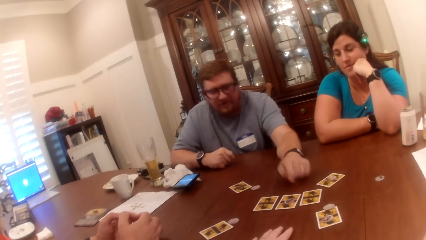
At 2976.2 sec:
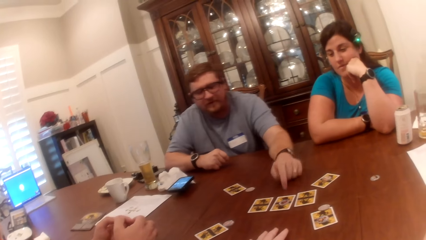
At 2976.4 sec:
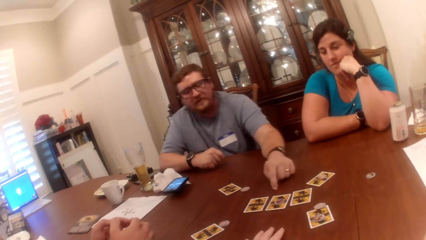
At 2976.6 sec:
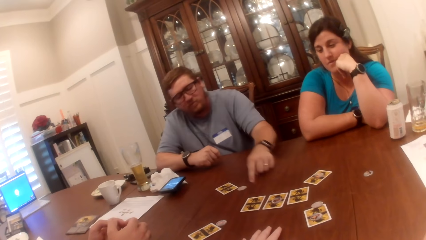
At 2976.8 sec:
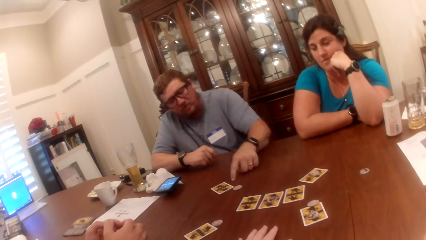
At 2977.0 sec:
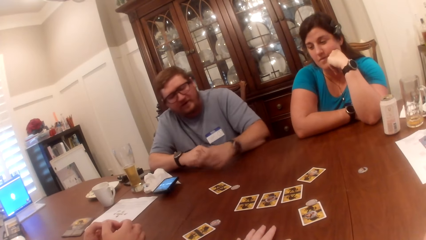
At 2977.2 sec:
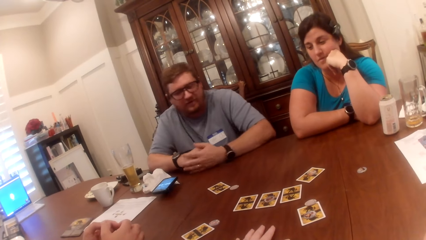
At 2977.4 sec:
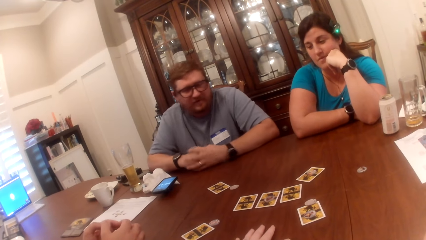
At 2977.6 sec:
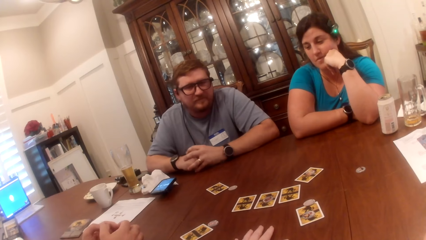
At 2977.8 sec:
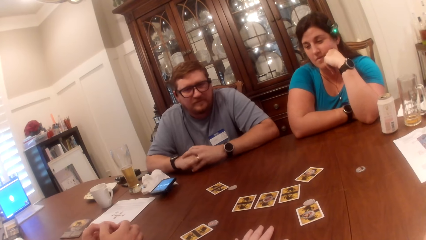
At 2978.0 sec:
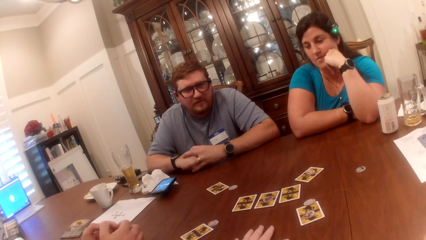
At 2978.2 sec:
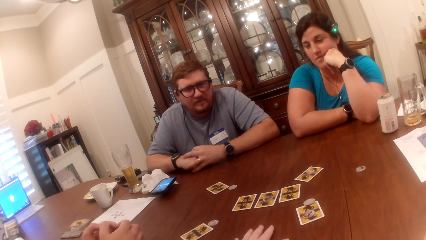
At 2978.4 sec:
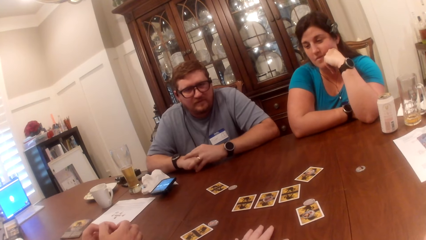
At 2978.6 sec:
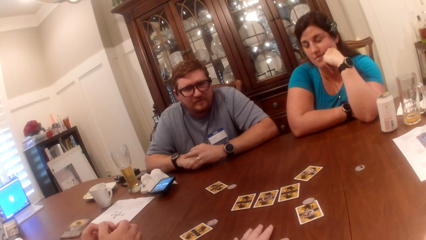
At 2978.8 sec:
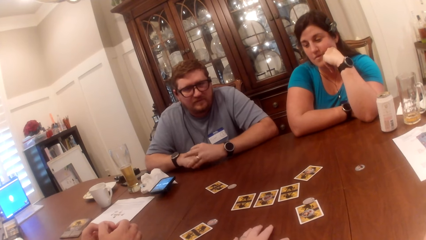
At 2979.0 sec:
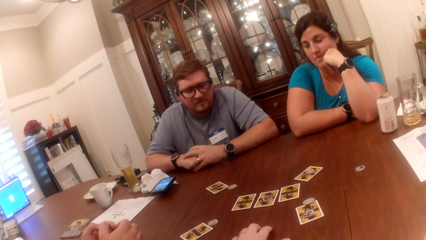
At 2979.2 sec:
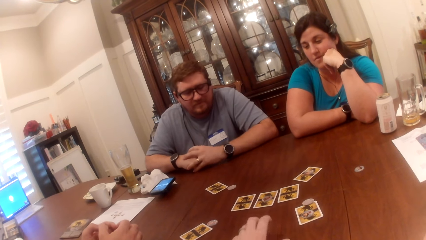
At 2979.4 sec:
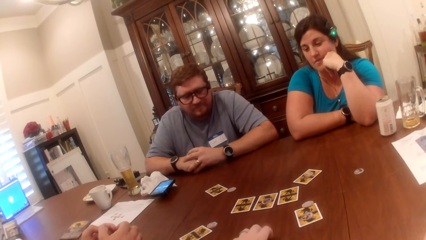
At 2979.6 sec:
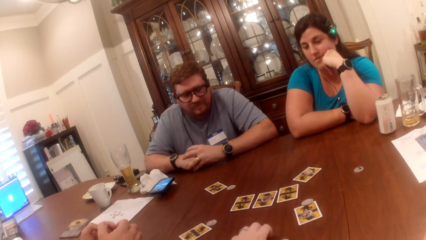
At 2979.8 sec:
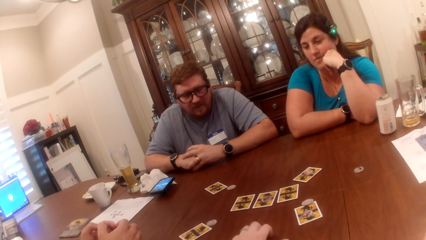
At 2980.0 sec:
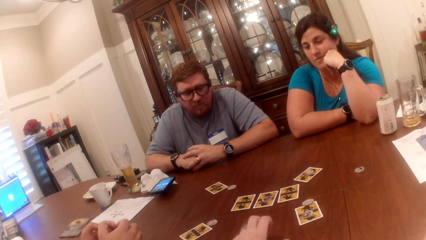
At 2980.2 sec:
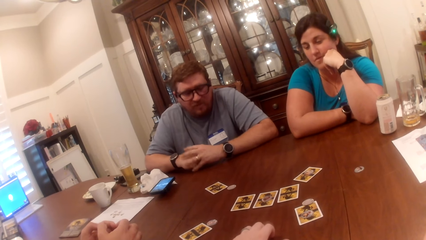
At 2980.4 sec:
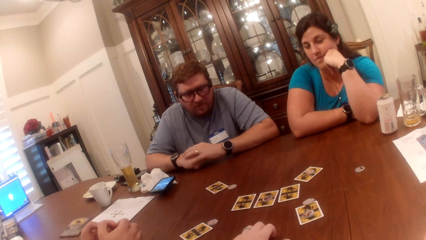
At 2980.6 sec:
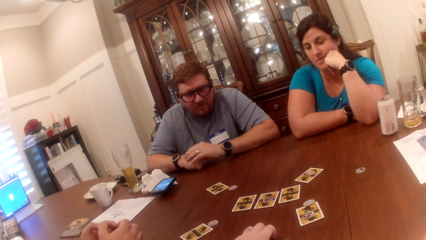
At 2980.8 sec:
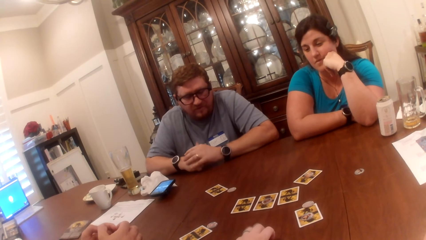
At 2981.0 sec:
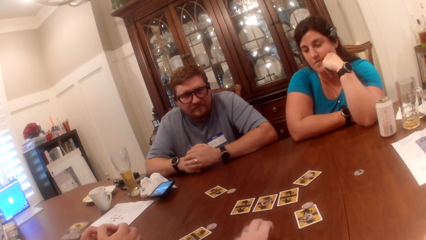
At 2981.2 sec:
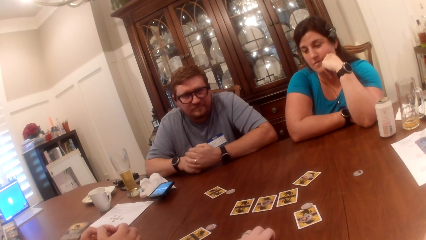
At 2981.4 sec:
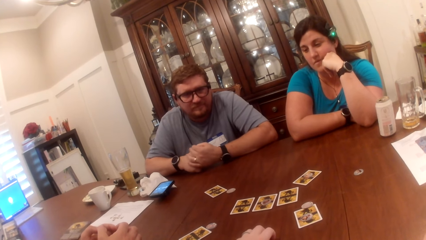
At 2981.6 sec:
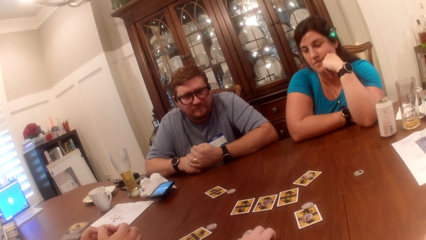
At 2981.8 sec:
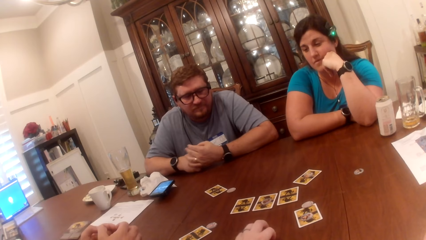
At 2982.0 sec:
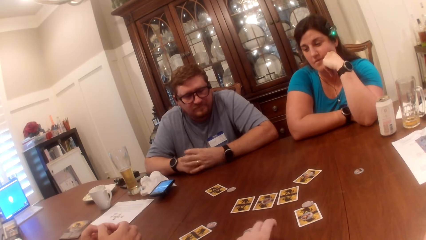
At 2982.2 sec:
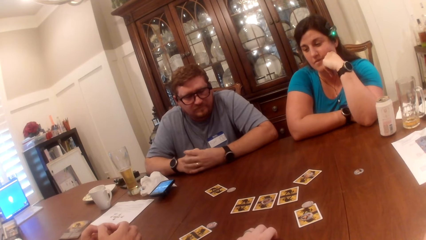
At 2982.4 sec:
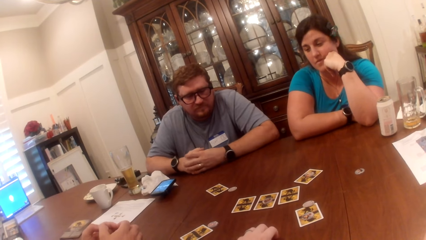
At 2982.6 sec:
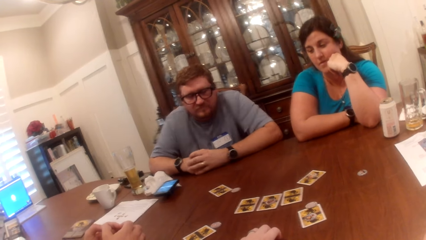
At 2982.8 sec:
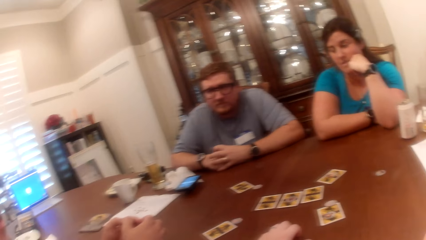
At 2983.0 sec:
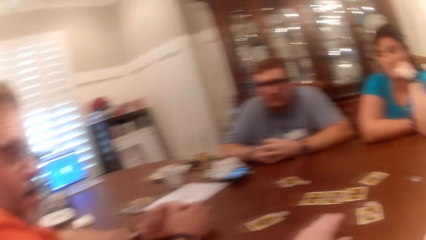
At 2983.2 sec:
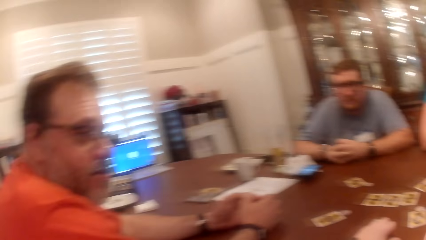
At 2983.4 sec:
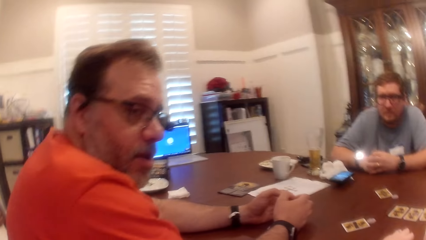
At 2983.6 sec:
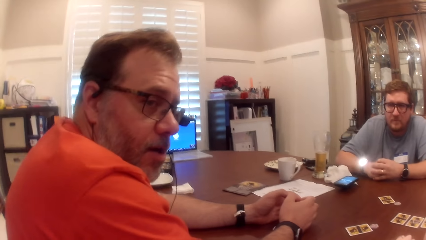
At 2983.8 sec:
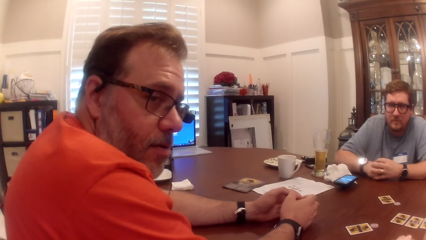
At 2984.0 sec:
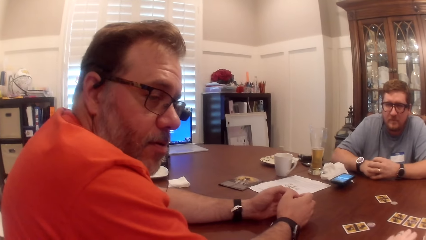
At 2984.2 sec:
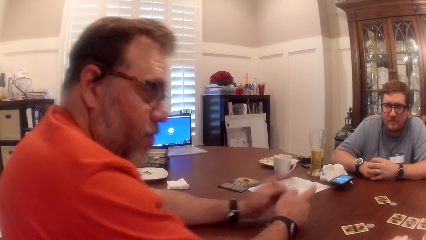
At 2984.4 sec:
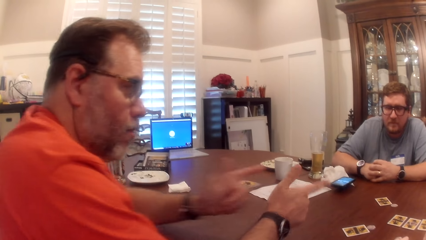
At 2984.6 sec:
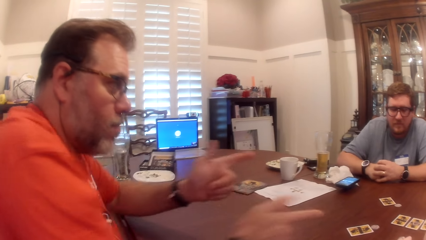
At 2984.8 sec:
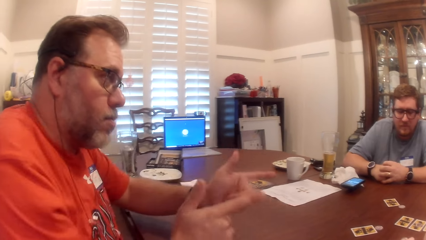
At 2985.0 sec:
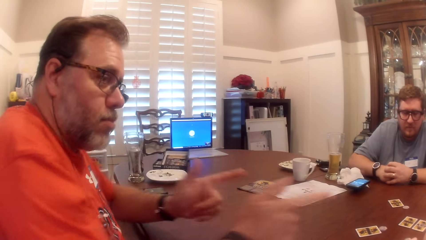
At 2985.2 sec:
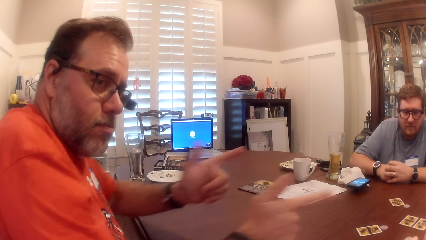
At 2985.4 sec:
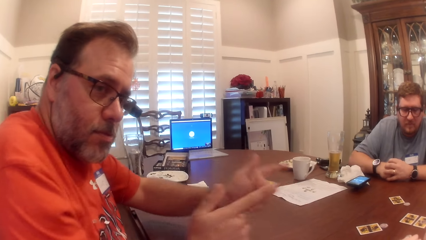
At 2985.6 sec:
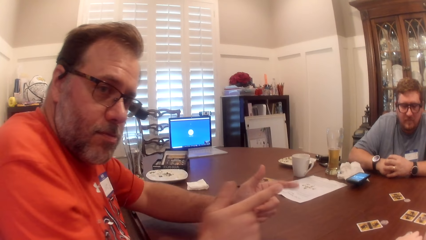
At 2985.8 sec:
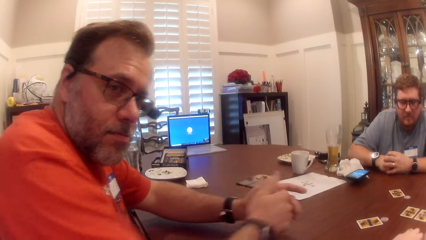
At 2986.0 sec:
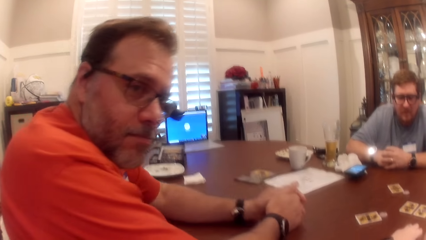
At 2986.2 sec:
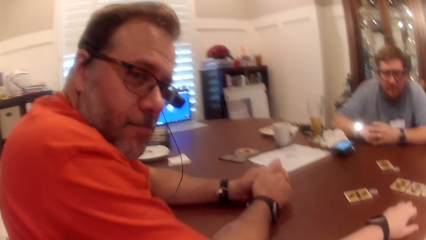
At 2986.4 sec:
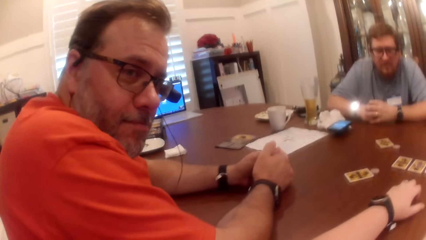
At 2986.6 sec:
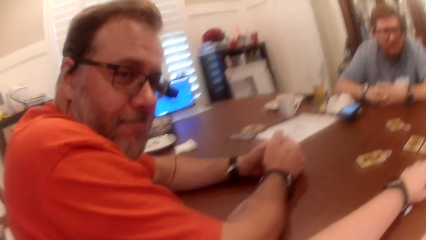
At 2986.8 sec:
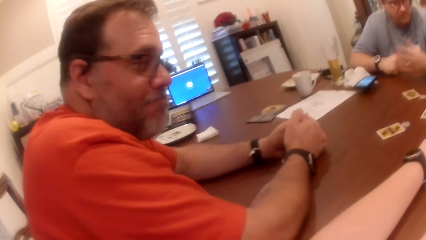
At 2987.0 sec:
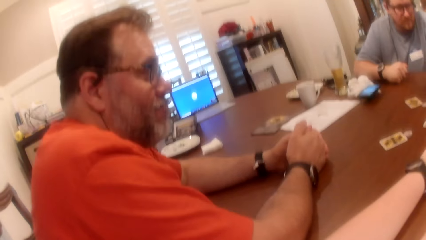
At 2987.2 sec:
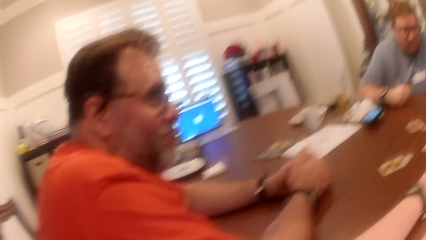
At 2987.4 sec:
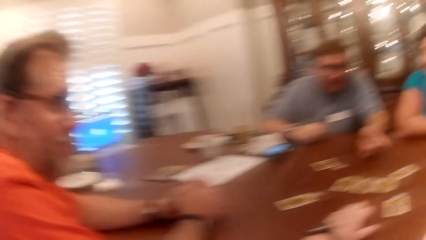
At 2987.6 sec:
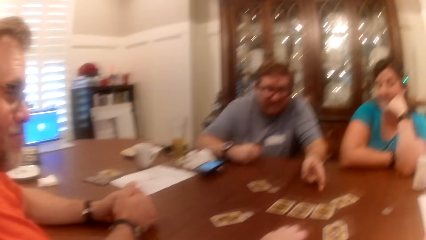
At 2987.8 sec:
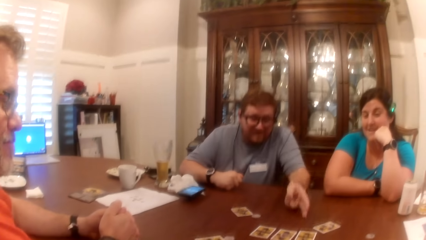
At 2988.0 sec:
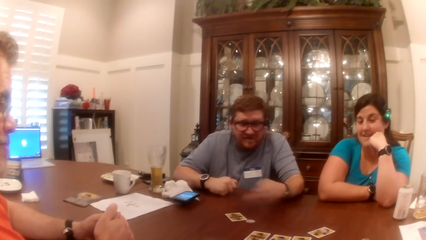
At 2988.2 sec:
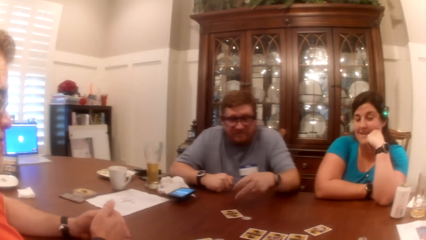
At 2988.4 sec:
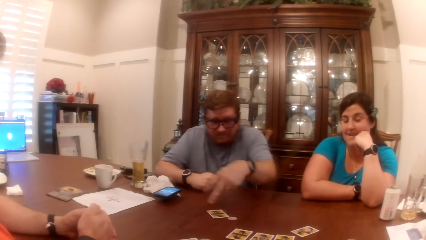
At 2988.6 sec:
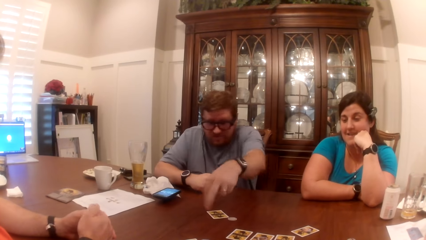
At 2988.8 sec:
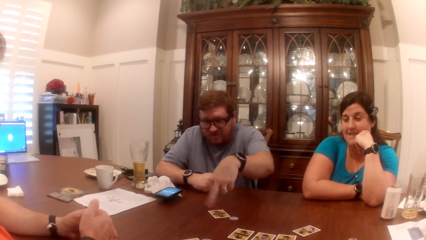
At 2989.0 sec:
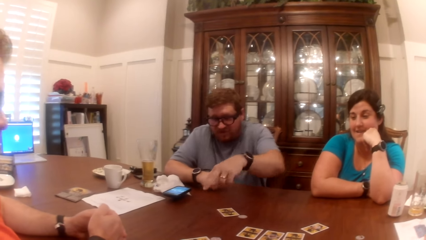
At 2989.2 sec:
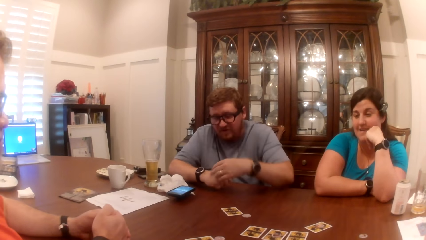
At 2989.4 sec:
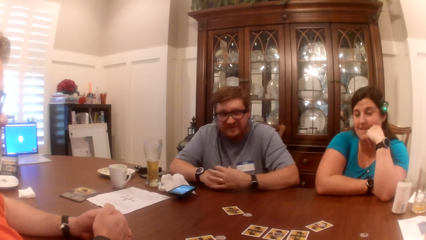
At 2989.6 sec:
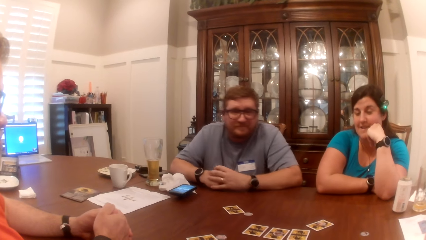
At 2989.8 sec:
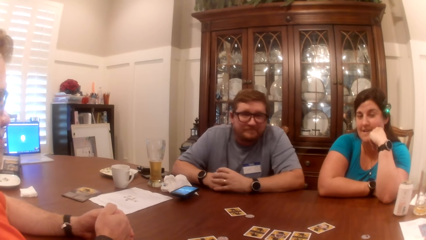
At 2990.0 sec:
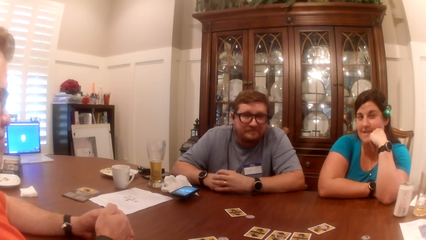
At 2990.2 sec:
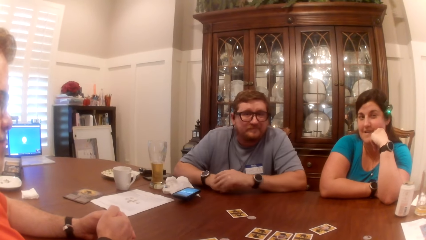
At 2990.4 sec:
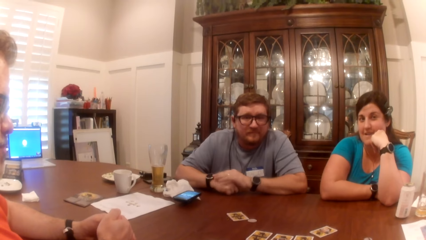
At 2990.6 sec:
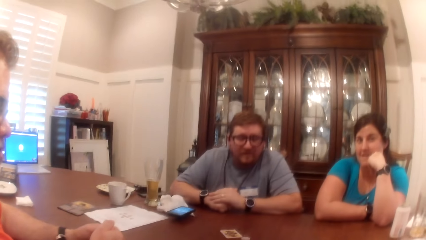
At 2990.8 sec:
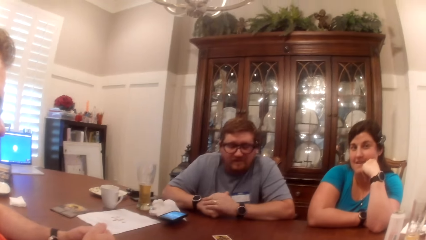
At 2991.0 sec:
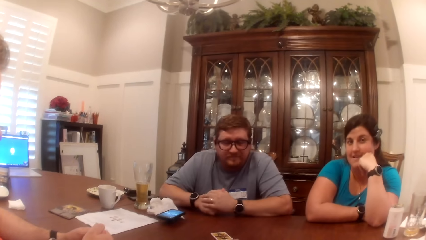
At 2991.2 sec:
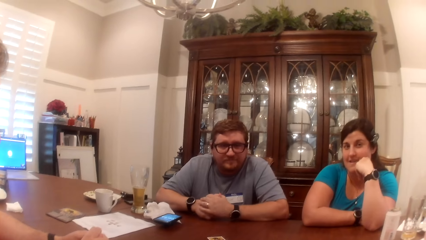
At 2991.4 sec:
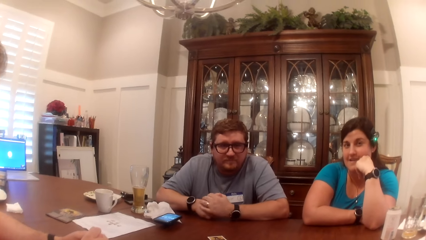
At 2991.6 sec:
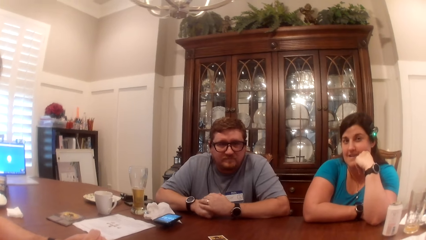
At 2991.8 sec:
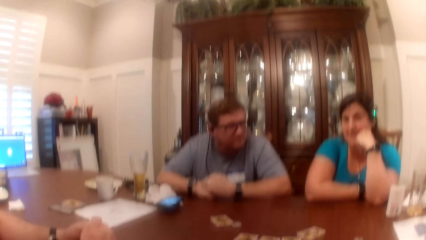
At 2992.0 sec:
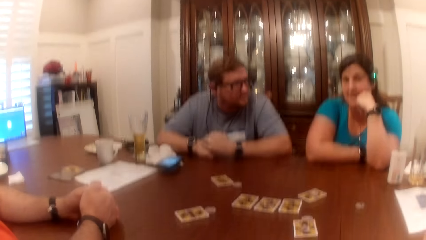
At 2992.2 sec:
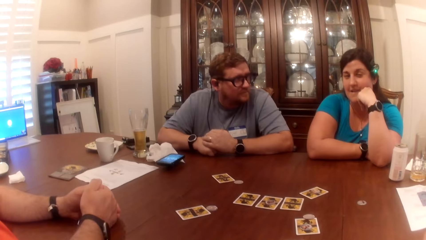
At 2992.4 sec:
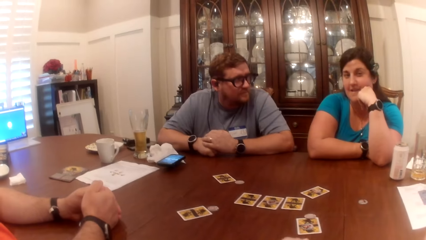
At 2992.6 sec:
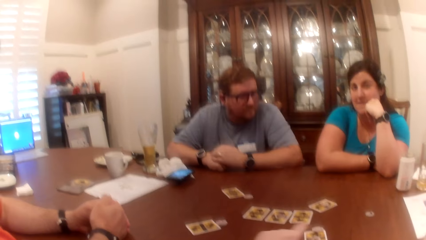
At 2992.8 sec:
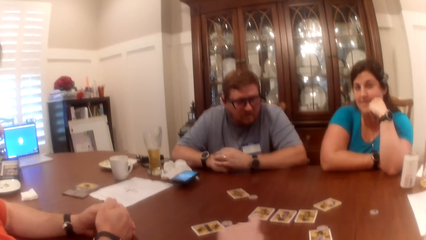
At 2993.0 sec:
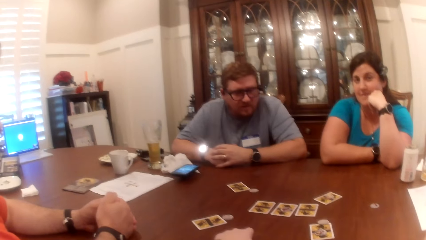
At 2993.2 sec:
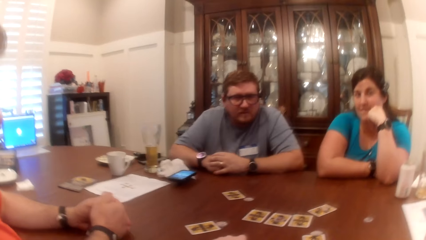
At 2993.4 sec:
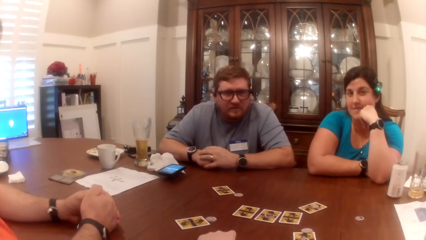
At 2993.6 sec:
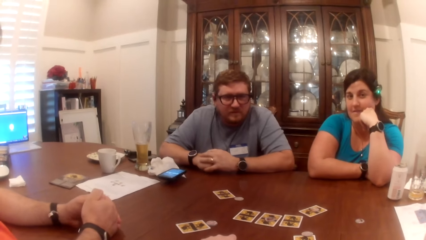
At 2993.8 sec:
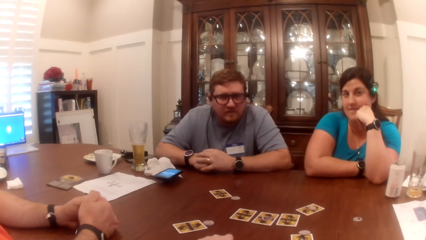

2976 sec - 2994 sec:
The camera wearer moves hands. She taps the table with her left hand fingers. She interacts with a woman, a man, and another man at the table. The other man makes gestures with both hands. A third man puts both hands on the table. The first man interacts with the camera wearer, the third man and the woman. The first man places his left hand on the table. The camera wearer interacts with the third man, the first man and the woman. She talks.
